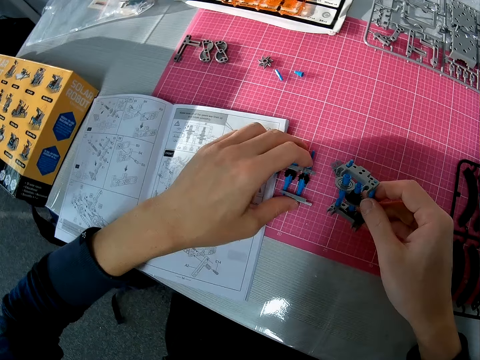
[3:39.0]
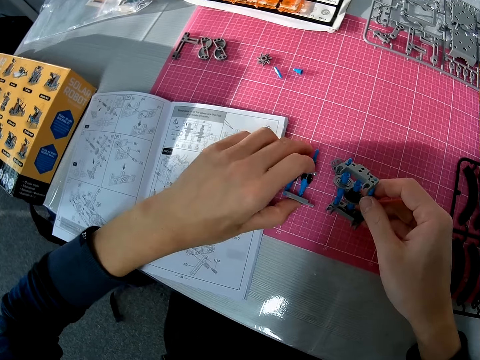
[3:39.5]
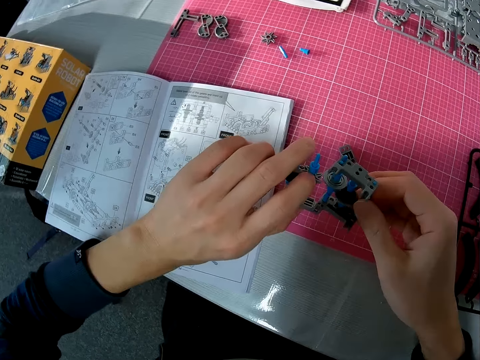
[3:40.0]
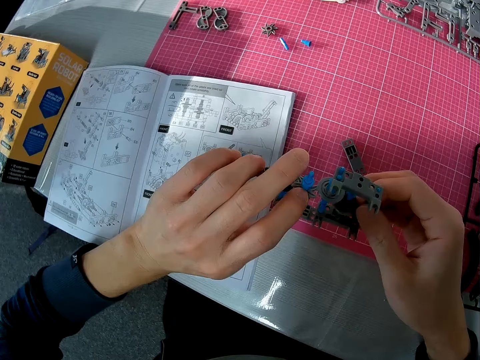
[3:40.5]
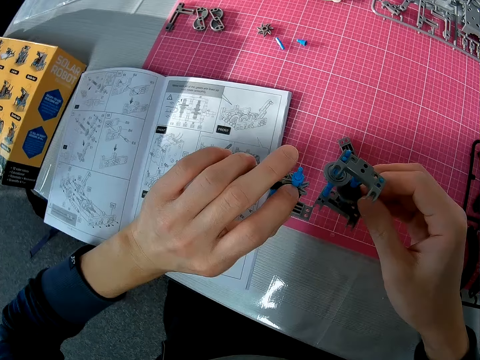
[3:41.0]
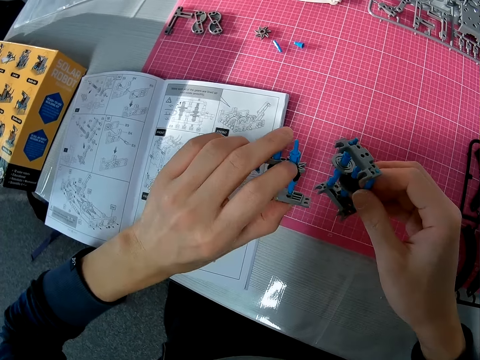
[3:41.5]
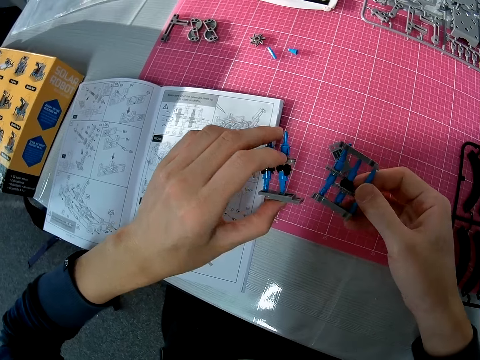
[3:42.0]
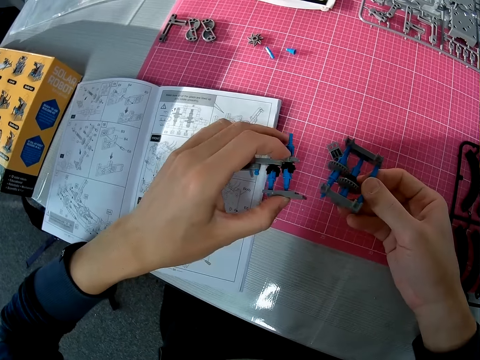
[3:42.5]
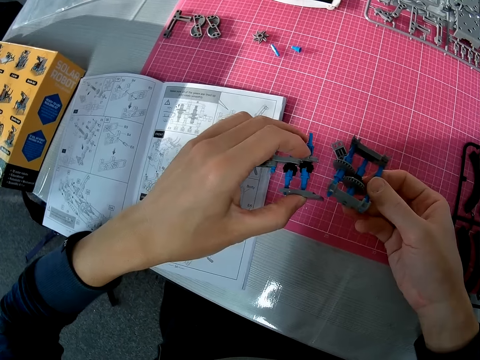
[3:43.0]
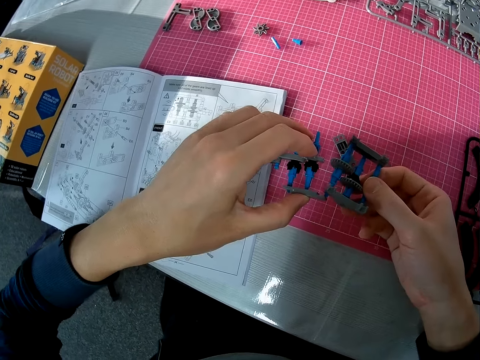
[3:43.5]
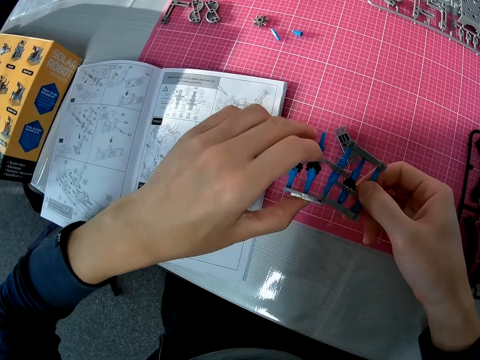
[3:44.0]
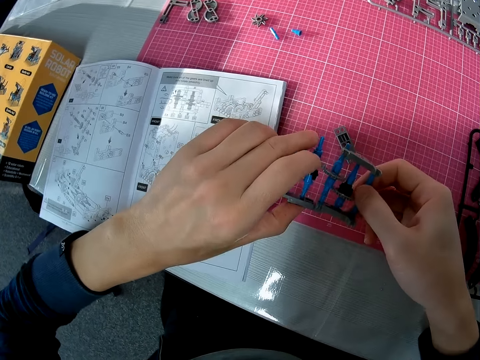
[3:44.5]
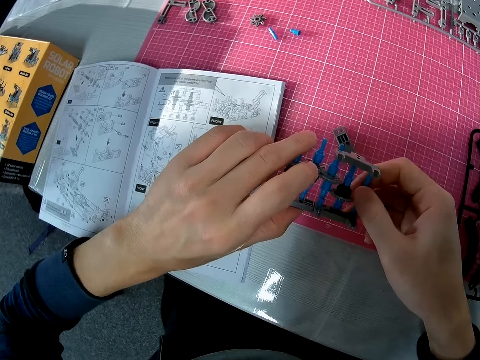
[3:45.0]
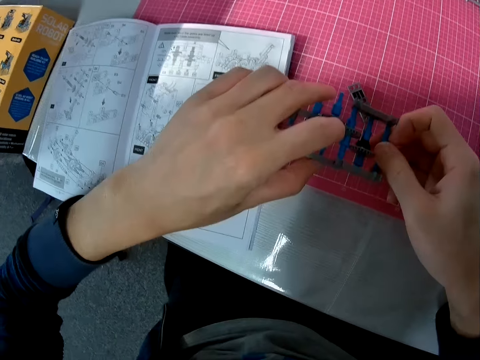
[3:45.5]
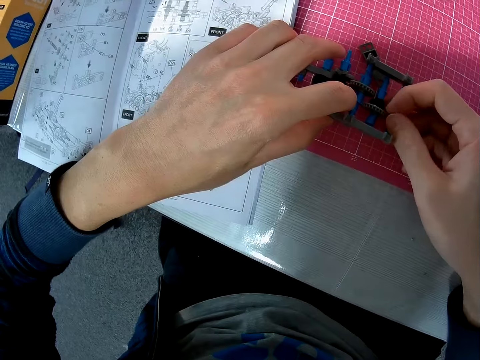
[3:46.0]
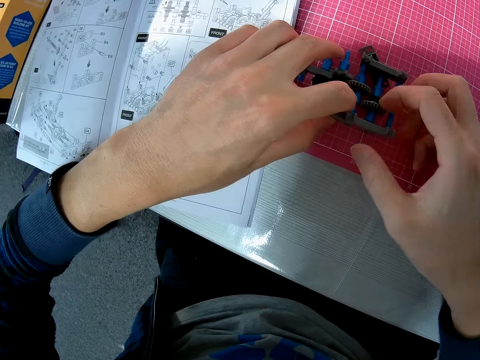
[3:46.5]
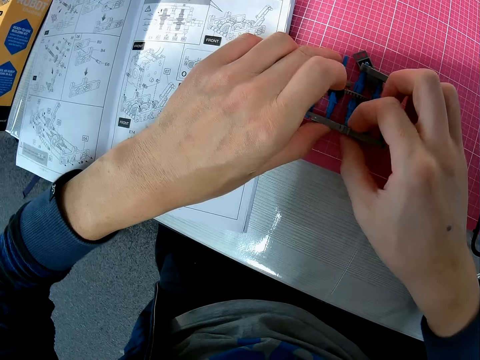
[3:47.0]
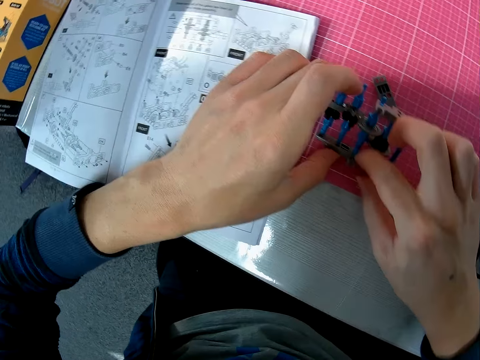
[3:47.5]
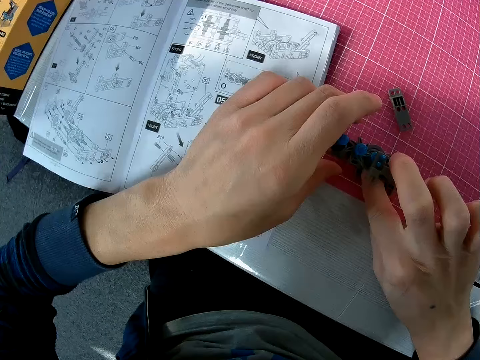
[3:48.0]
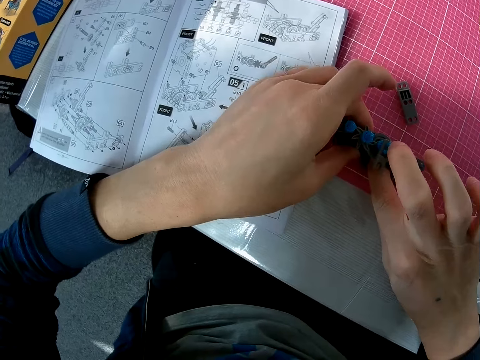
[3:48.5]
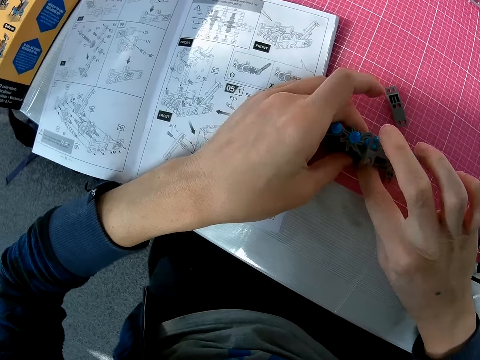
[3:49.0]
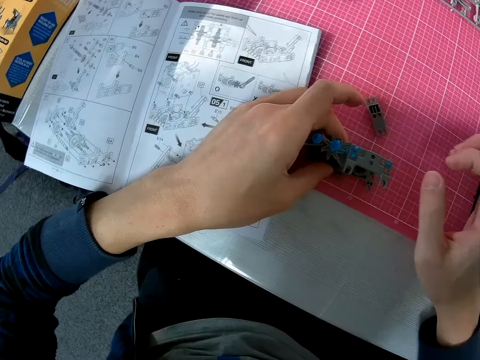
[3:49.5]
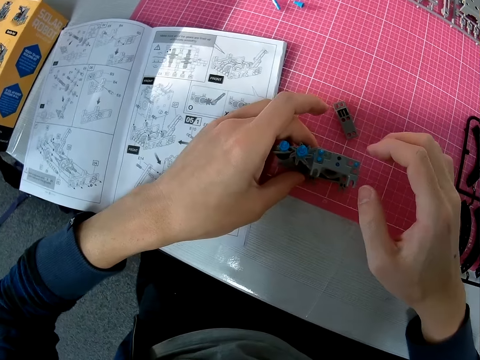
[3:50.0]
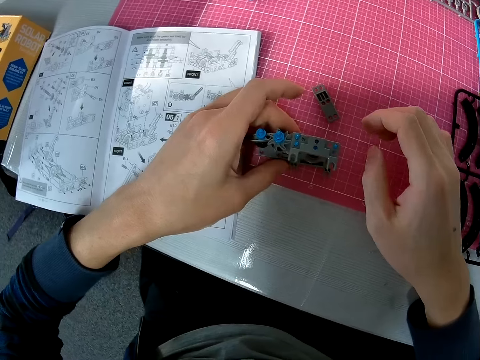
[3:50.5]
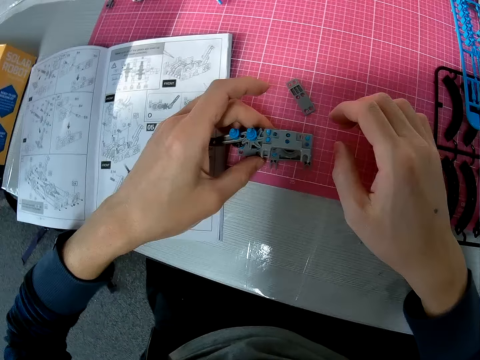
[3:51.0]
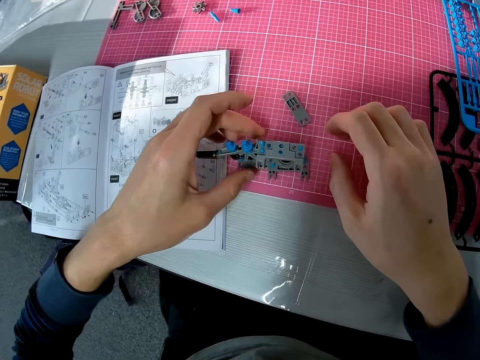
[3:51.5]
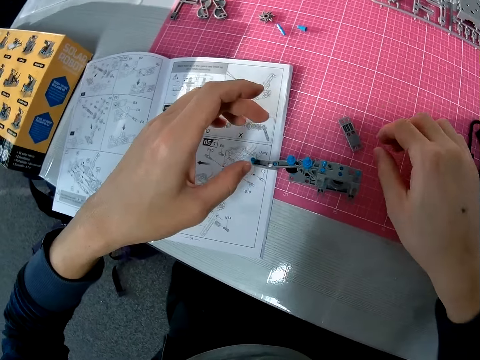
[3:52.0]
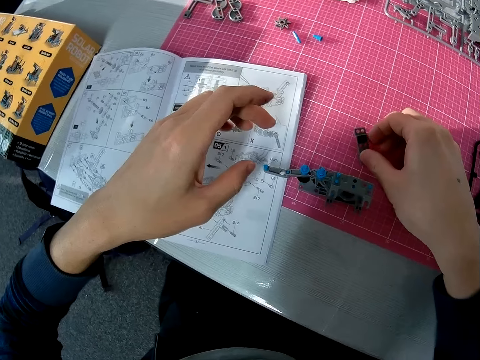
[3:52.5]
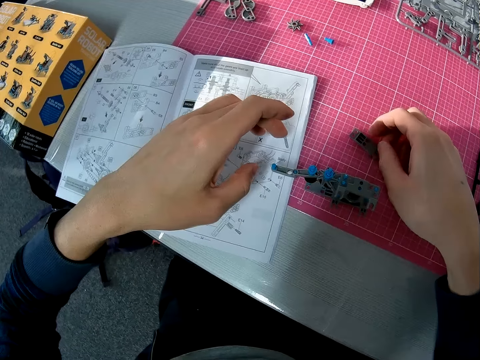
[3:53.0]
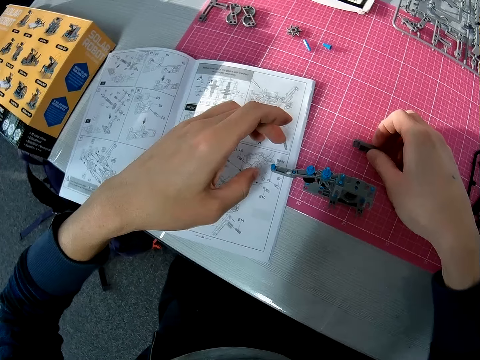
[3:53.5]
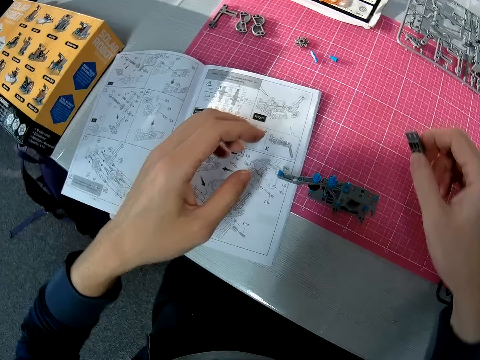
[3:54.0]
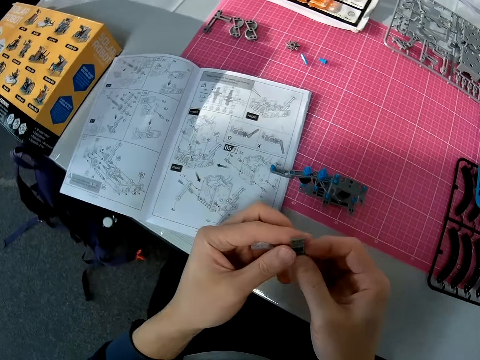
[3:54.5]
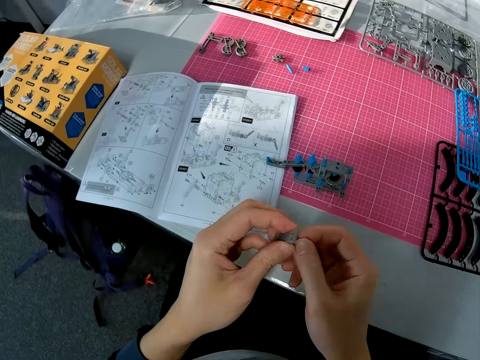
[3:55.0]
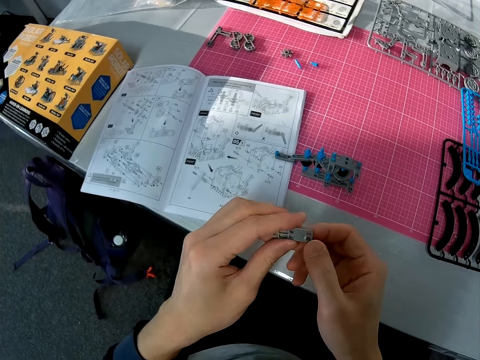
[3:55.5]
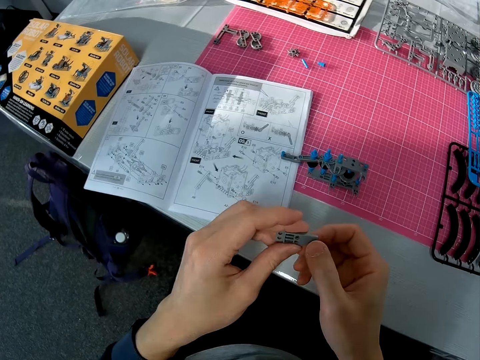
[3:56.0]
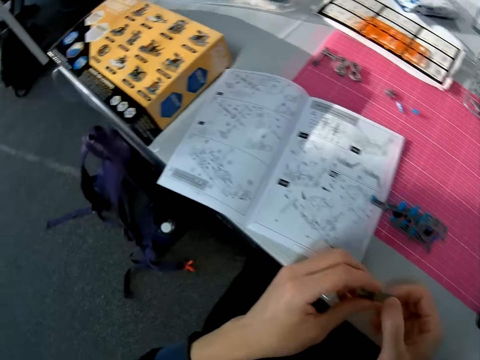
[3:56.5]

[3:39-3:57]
The camera wearer picks up the solar robot part. He fixes the solar robot parts, moves the solar robot parts apart and turns the solar robot parts. He fixes the solar robot part. He puts the solar robot parts on the table. He fixes the solar robot parts. He lifts the solar robot. He removes a hand from the solar robot. He drops the object on the table. He removes a hand from the solar robot. He picks up an object, a part of the solar robot, from the table with his right hand. He checks the object with both hands. He exchanges the part of the solar robot to the other hand. He holds the part of the solar robot.

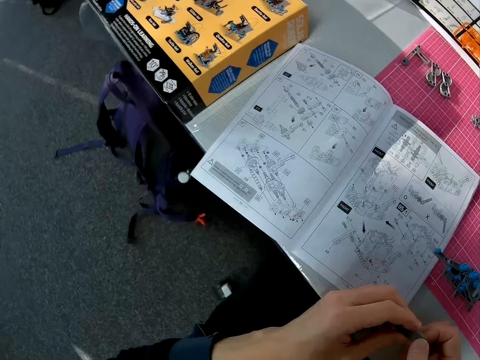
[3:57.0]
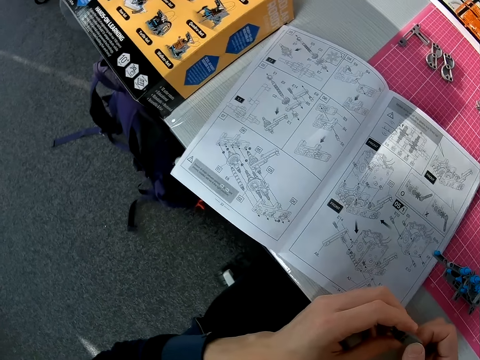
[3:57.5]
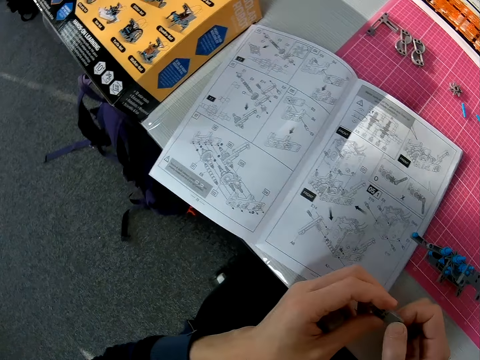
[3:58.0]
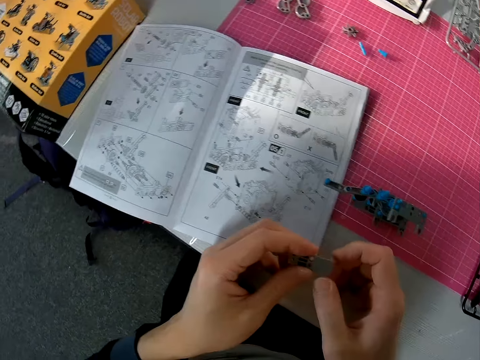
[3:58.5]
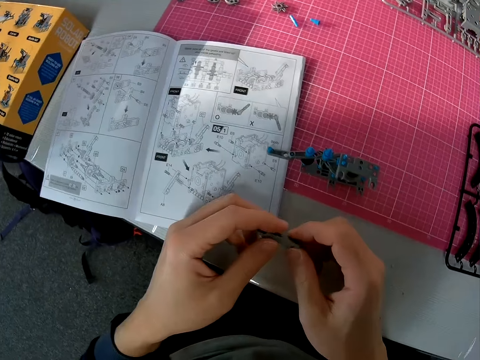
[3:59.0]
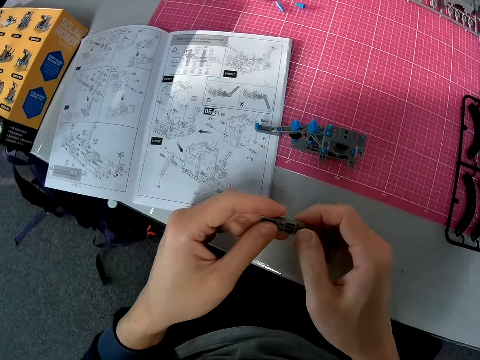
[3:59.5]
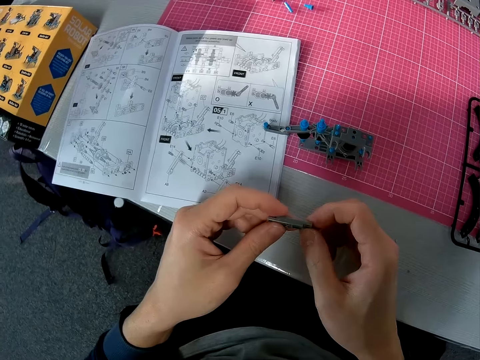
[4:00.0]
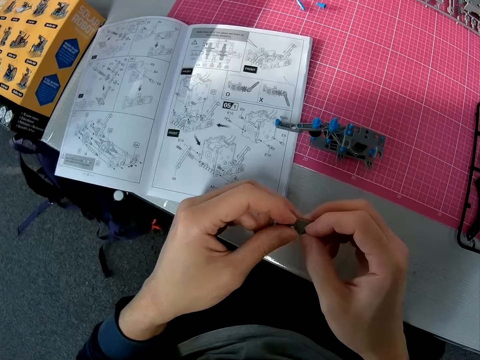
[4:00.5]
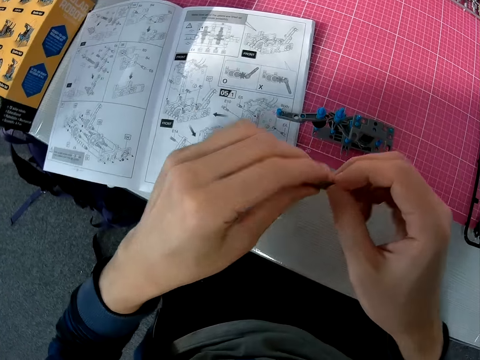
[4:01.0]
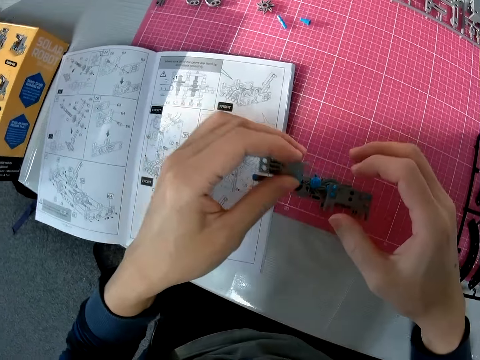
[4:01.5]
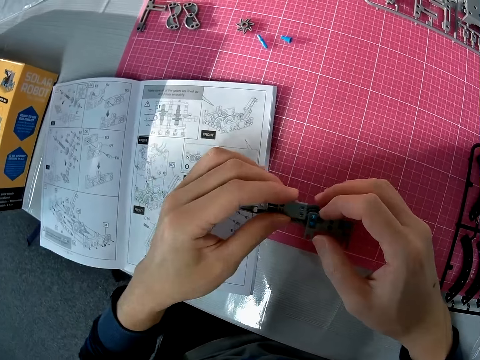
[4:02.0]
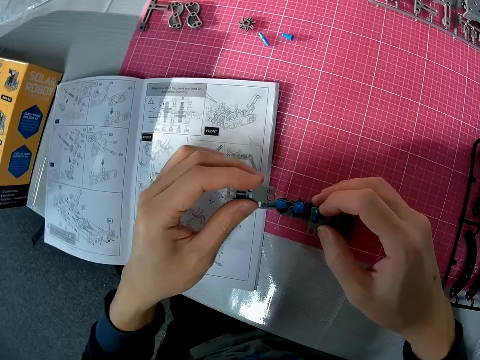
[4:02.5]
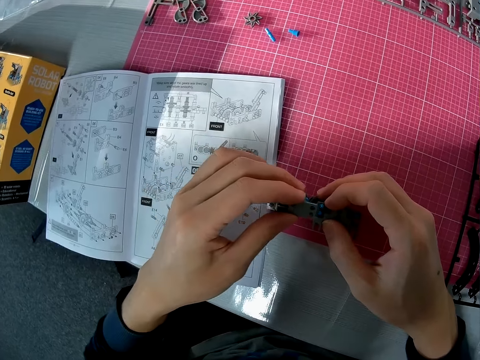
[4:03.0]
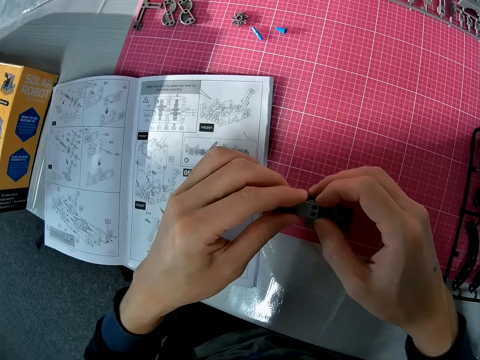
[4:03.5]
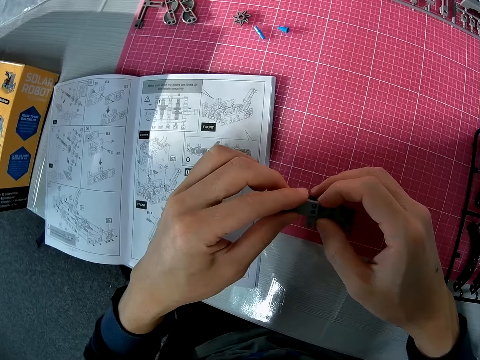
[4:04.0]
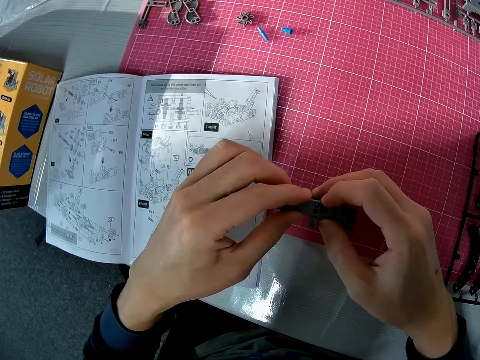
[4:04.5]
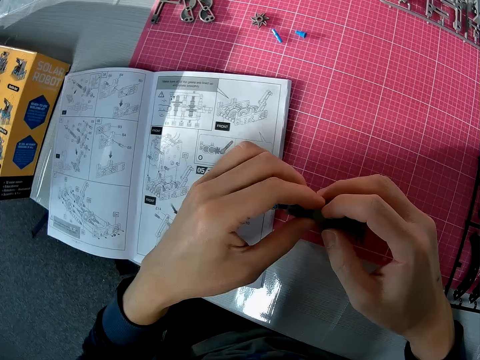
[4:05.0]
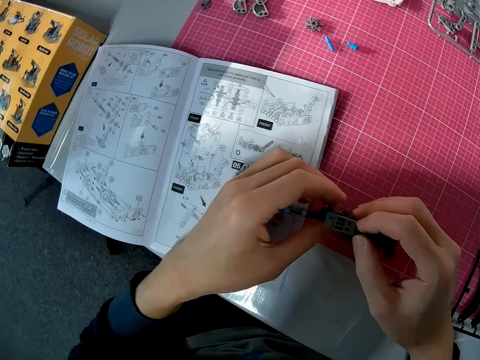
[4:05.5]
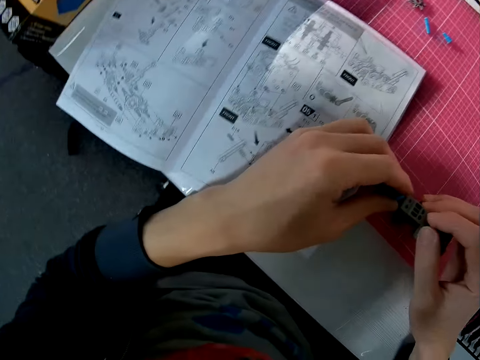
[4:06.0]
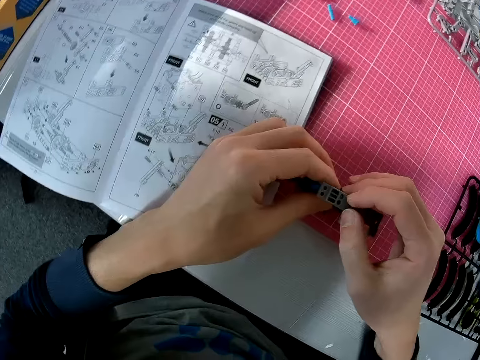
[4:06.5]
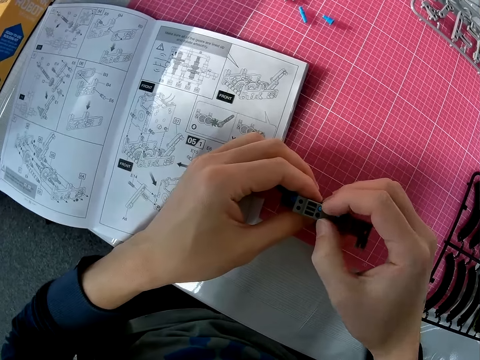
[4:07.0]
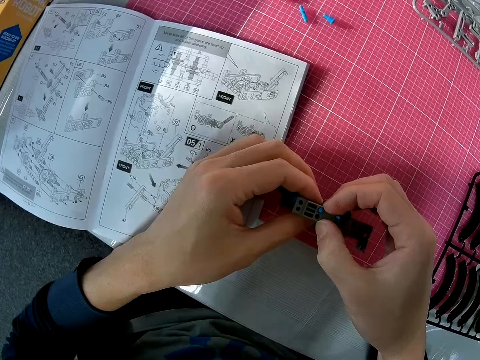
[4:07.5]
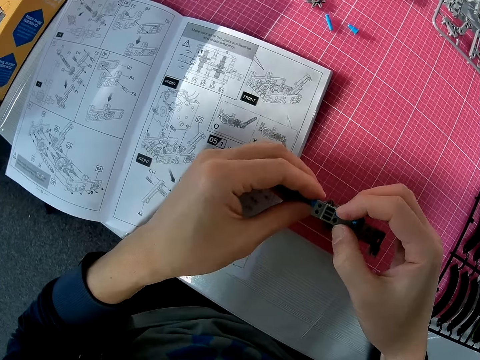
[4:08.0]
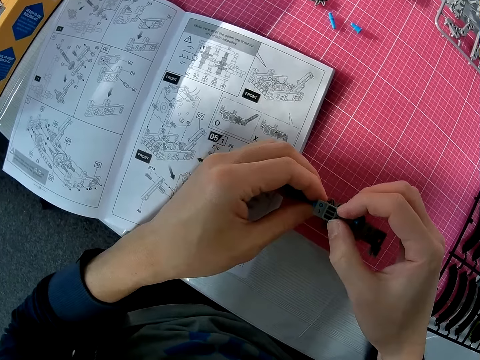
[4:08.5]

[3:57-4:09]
The camera wearer turns the part of the solar robot. He removes a hand from the part of the solar robot. He fixes the object to the object he initially dropped on the table with both hands. He holds the solar robot.
